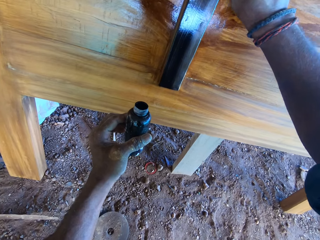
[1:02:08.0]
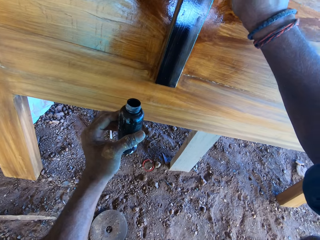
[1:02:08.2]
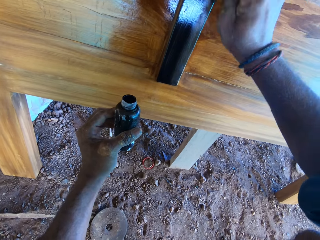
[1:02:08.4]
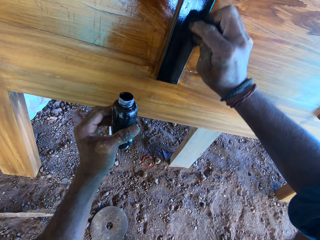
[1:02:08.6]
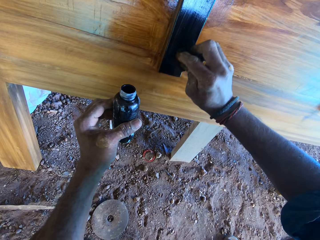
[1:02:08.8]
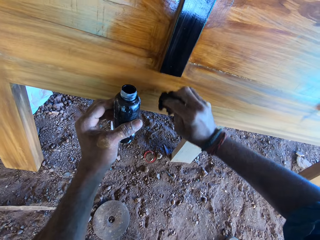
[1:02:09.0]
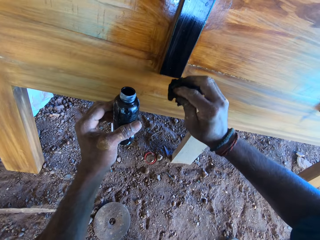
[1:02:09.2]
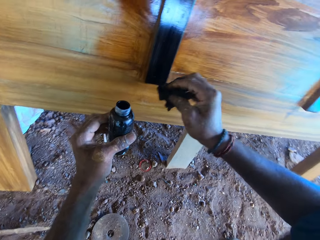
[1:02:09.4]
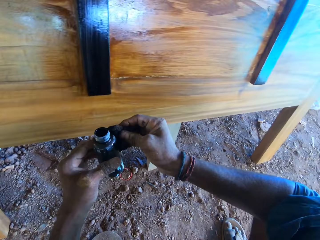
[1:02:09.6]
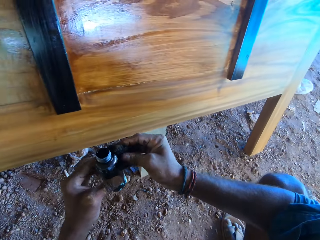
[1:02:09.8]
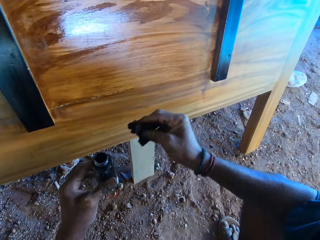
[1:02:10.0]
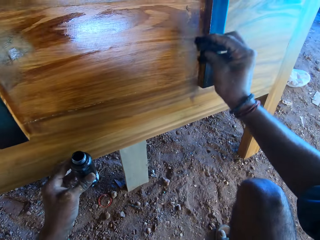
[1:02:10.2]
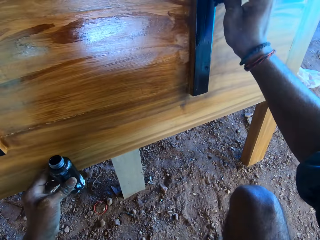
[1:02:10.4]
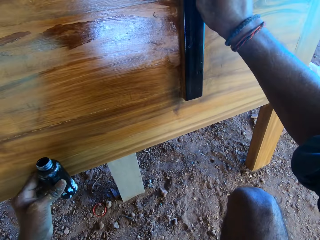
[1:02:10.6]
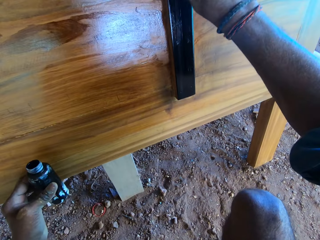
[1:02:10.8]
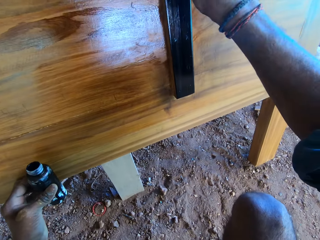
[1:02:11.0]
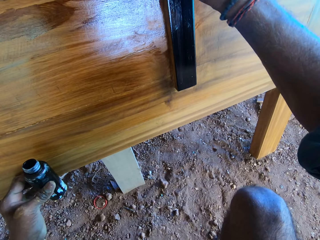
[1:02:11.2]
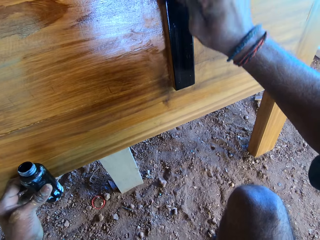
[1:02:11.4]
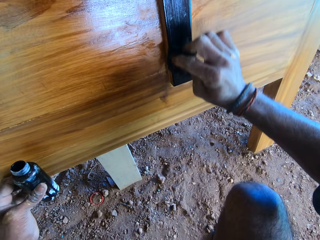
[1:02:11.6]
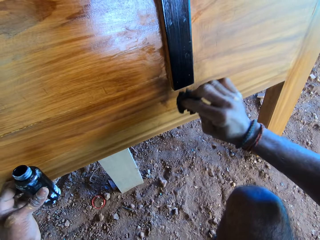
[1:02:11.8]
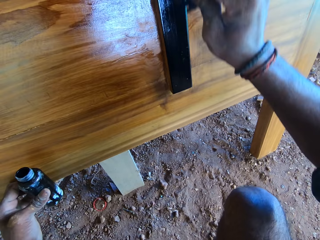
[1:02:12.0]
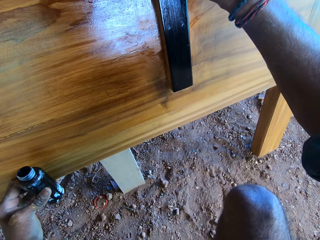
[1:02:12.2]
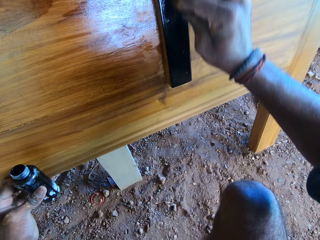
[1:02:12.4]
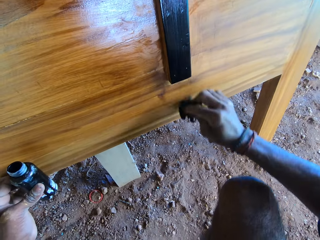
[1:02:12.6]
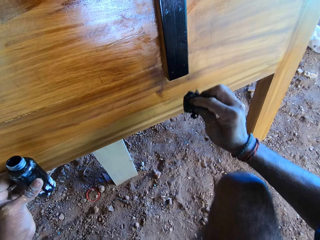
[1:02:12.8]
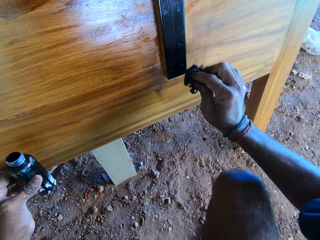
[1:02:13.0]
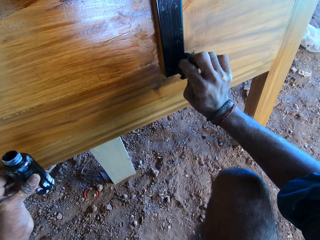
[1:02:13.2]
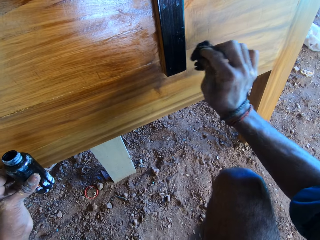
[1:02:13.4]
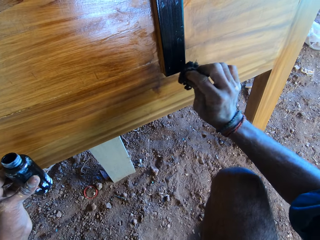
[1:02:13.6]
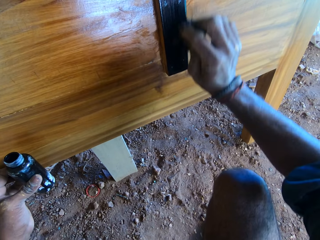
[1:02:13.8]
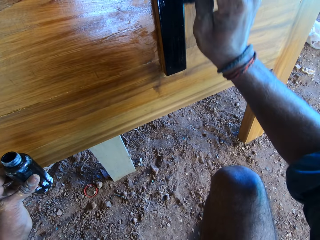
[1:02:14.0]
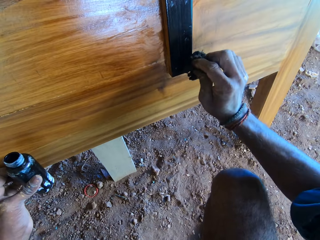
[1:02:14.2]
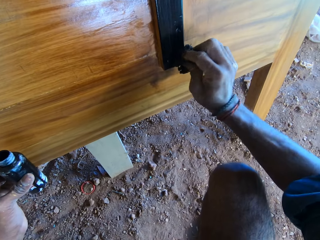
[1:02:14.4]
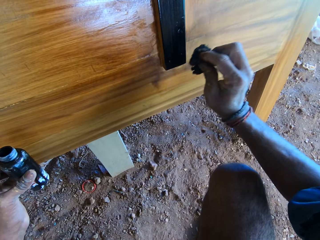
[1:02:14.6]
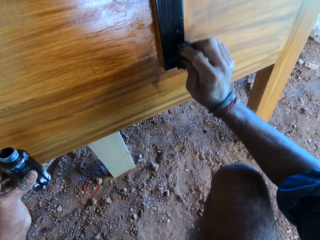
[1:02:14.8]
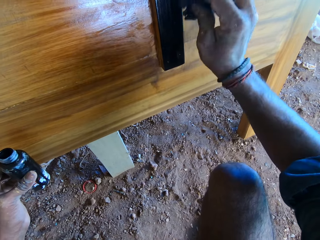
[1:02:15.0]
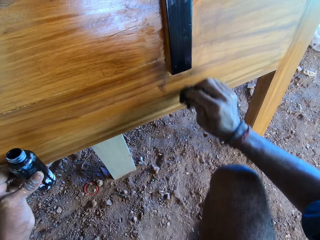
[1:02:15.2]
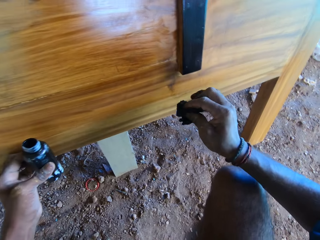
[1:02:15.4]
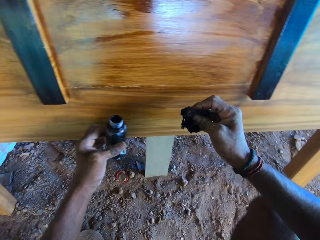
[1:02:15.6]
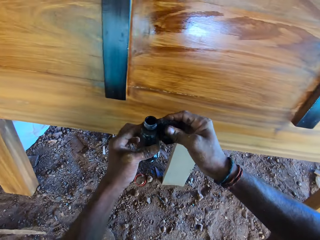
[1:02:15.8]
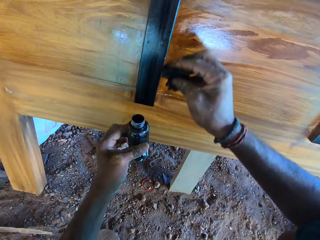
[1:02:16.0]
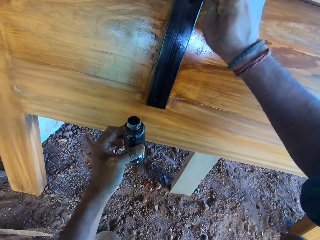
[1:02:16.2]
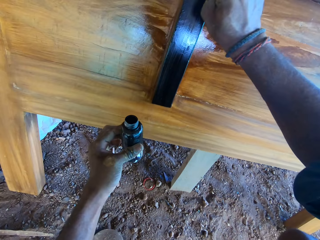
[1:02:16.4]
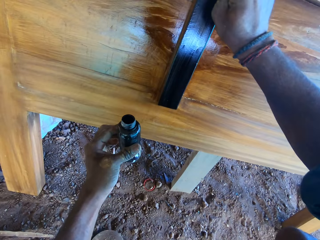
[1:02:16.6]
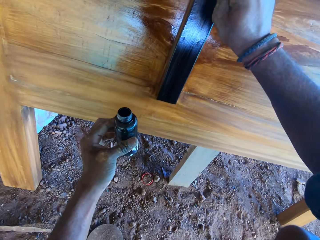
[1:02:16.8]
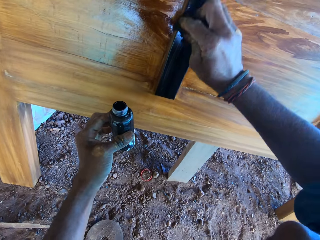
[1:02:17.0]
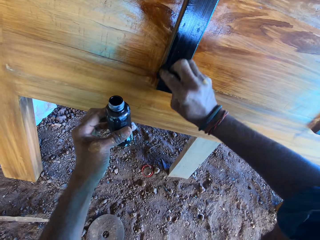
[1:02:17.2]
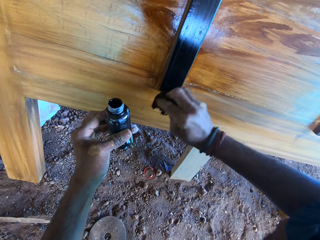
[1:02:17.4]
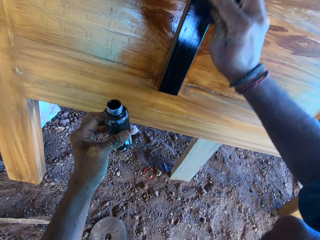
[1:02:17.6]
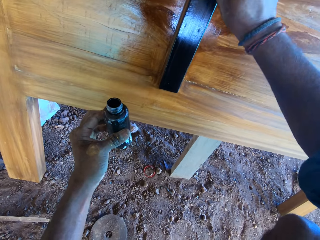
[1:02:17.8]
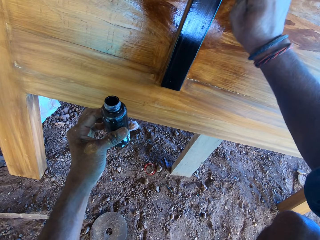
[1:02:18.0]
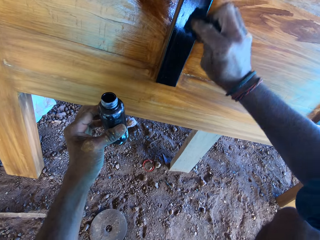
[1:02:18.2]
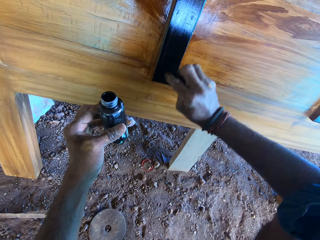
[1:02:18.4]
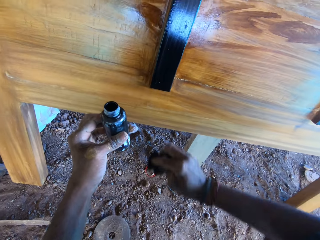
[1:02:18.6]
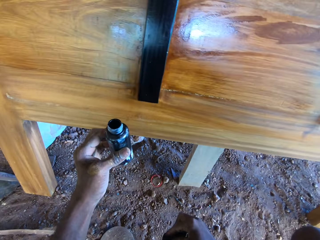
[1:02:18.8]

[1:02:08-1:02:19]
The camera wearer touches the bottle of wood polish in his left hand with the cotton wool in his right hand. He polishes the bed frame on the ground with the wood polish on the cotton wool in his right hand. He touches the bottle of wood polish in his left hand with the cotton wool in his right hand. He polishes the bed frame on the ground with the wood polish on the cotton wool in his right hand.

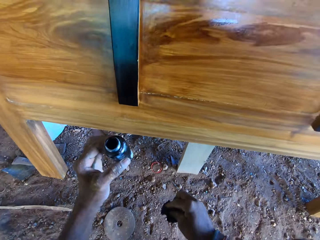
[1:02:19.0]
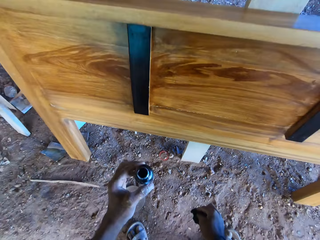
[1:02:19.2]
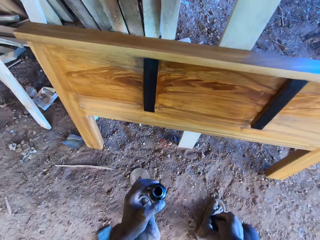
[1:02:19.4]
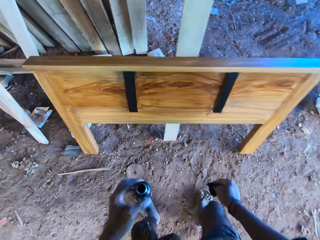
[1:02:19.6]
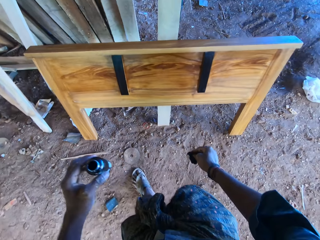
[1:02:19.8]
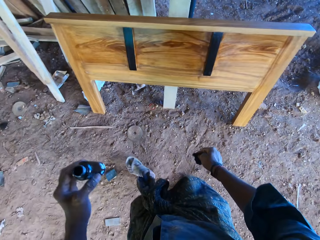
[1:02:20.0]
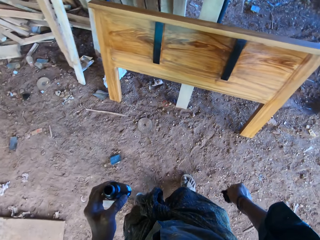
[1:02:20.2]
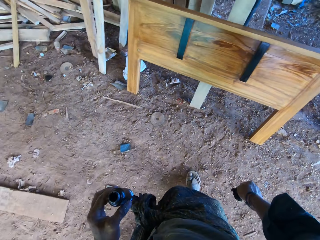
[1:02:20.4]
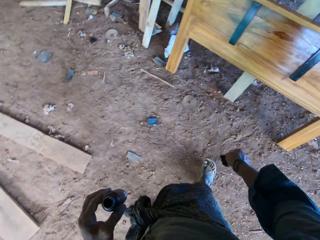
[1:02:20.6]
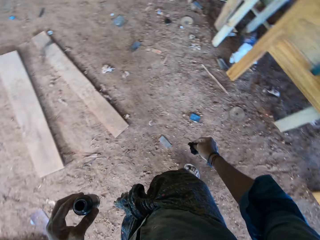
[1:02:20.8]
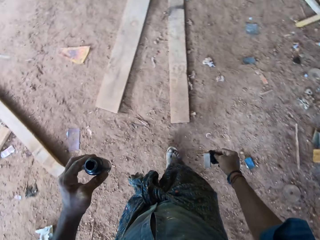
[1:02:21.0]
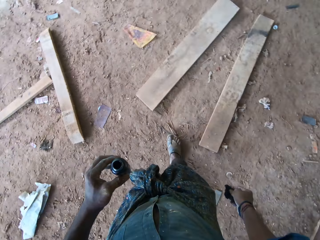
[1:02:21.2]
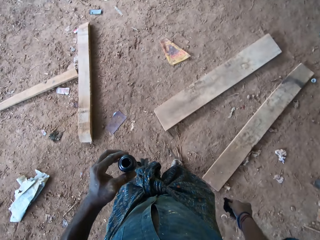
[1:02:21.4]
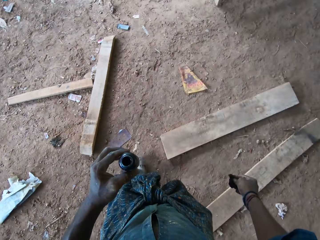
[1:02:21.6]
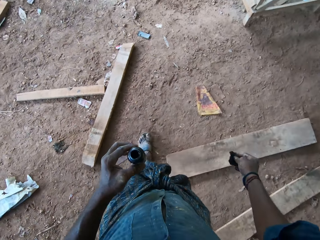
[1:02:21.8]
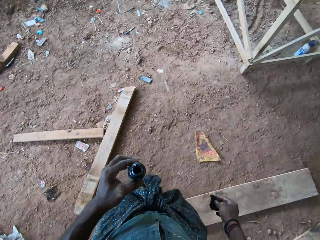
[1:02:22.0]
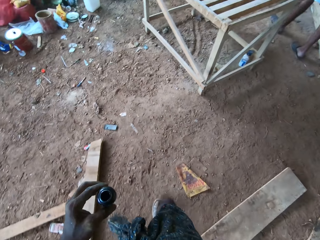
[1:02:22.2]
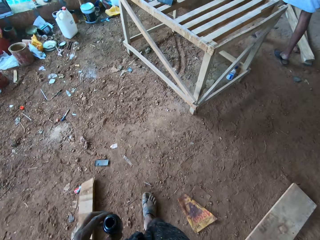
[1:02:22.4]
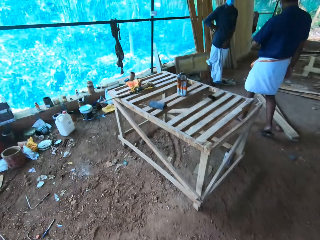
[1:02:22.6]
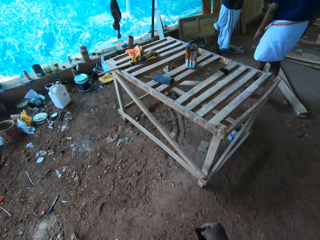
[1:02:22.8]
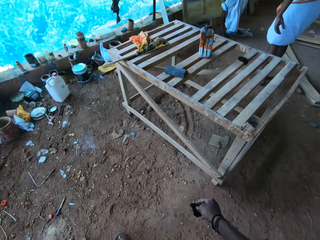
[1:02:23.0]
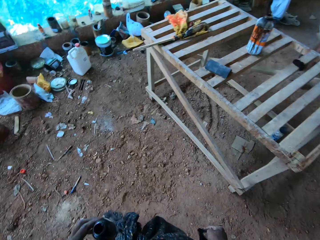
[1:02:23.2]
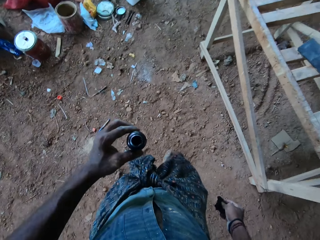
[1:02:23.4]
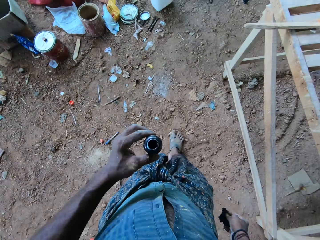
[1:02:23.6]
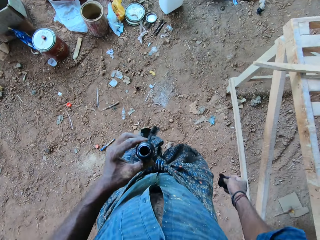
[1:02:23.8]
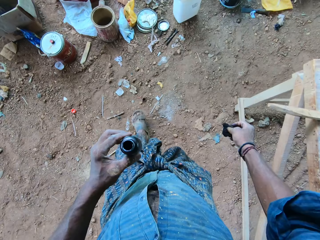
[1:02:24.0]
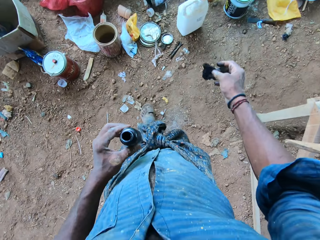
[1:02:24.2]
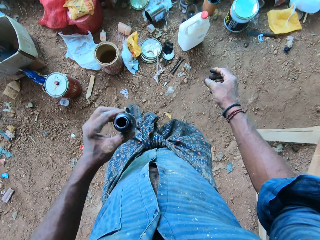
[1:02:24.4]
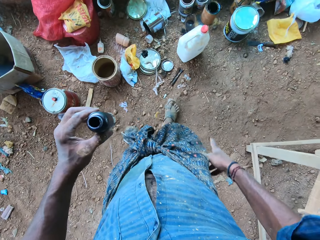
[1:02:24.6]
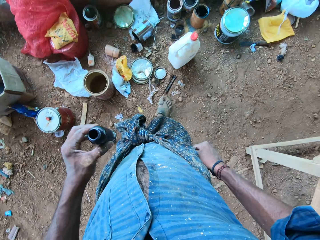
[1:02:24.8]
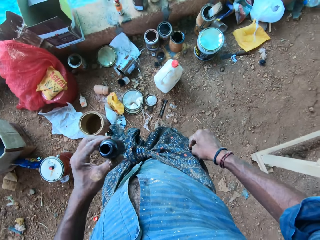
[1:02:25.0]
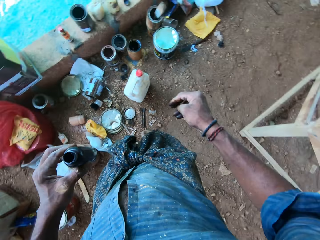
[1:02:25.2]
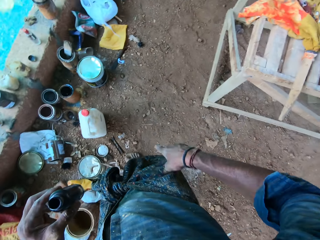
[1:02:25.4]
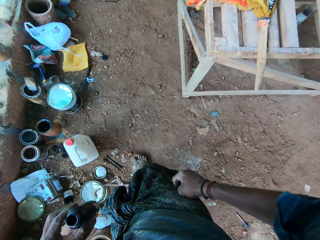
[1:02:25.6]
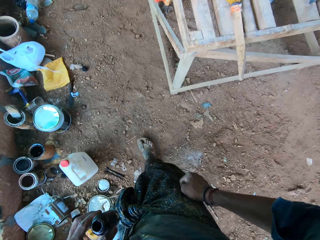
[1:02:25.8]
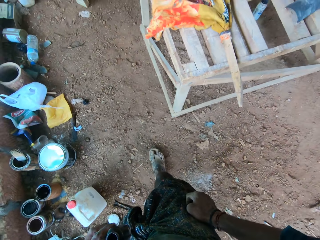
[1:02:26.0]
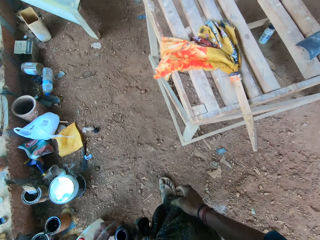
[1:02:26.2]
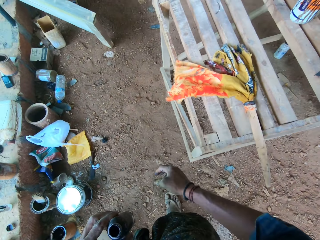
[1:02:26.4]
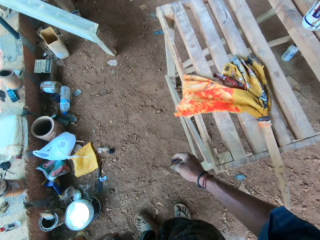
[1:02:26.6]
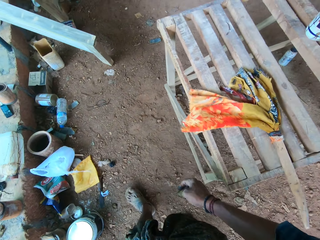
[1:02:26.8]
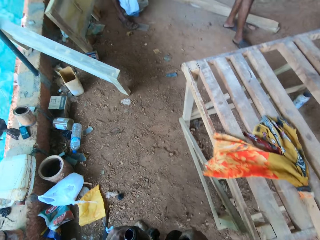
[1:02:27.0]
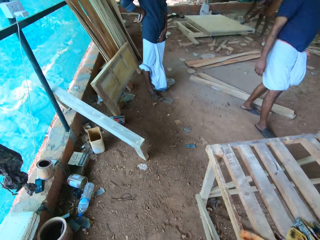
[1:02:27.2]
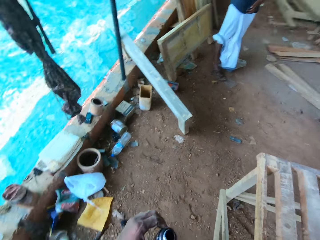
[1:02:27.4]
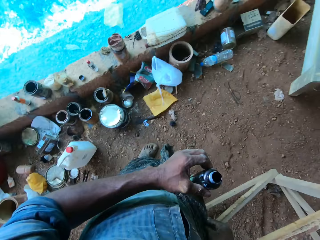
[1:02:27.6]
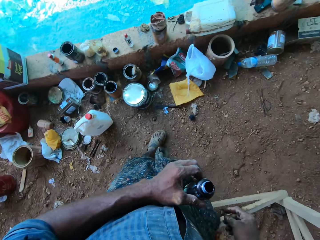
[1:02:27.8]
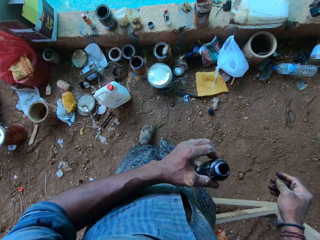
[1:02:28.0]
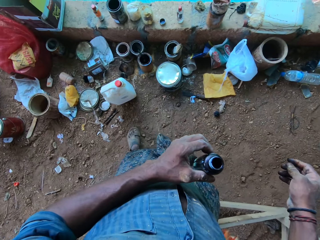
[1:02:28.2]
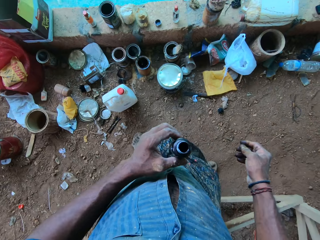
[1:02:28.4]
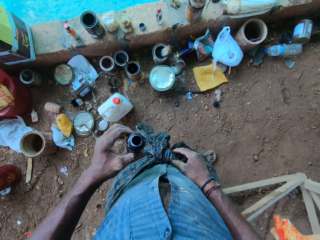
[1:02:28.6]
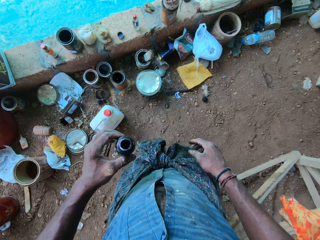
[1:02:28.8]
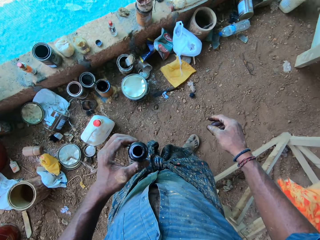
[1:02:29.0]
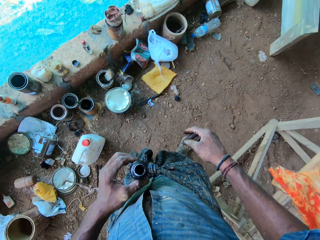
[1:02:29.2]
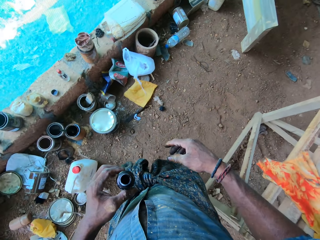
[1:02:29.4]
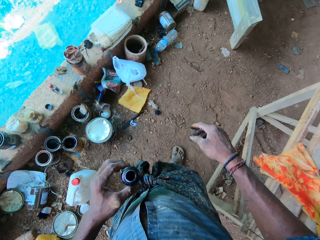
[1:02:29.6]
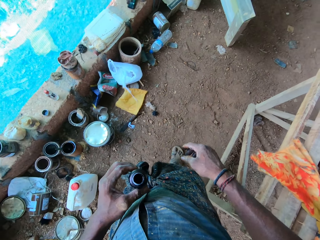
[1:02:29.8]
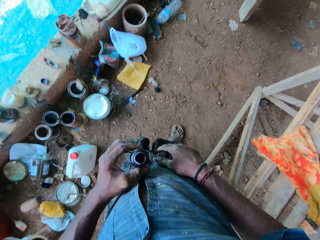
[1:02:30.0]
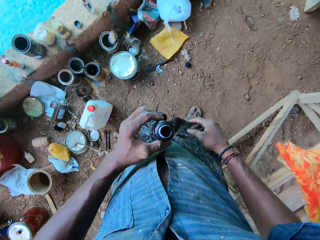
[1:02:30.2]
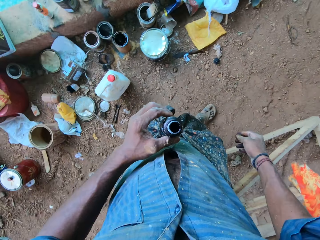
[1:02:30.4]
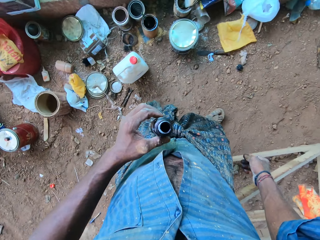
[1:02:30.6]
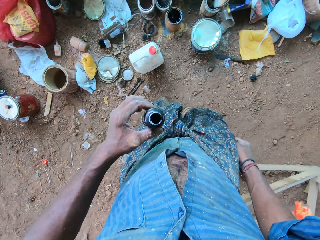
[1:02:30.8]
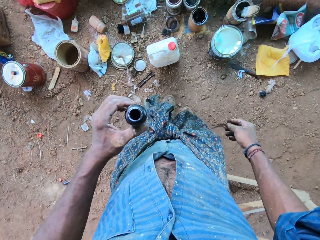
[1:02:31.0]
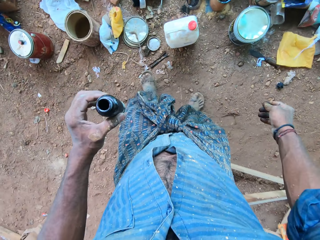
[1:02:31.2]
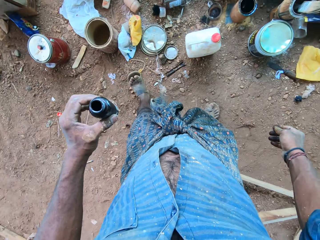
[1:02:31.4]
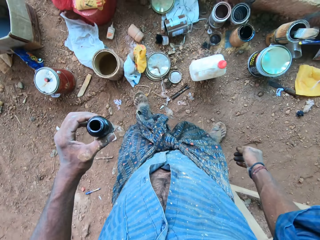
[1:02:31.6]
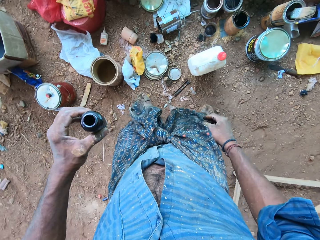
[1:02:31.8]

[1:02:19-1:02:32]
The camera wearer stands. A man converses with the camera wearer. The camera wearer walks. He throws the cotton wool in his right hand on a tin on the ground. He wipes his right hand on his wrapper. He walks and looks around.
